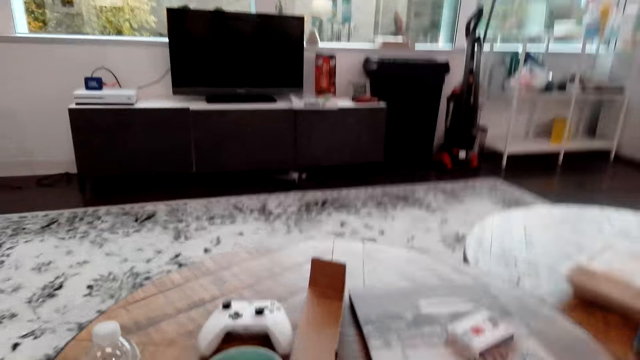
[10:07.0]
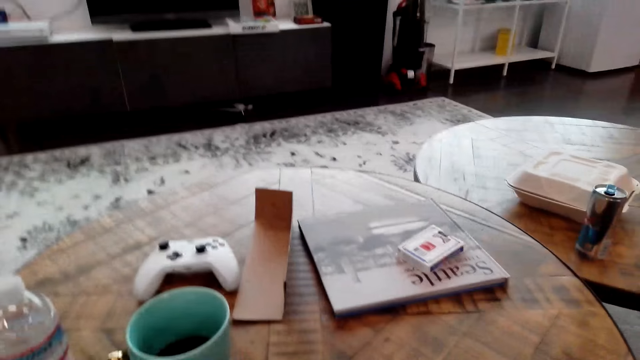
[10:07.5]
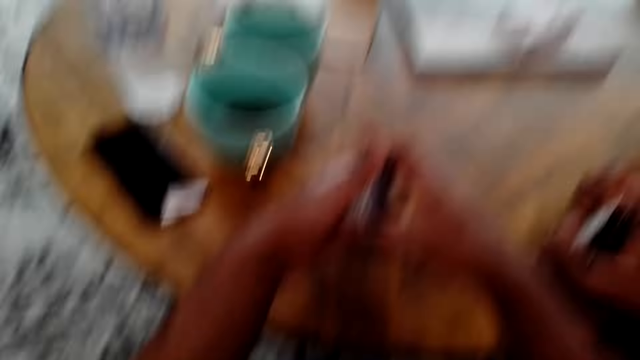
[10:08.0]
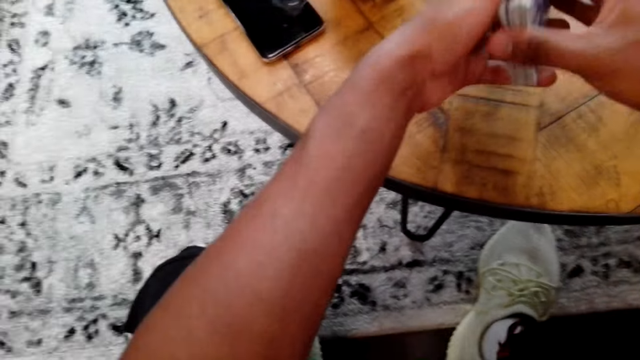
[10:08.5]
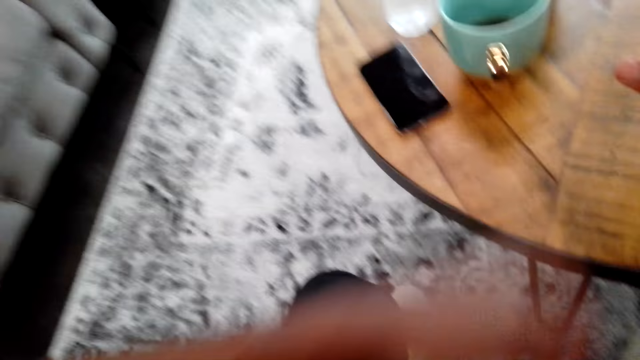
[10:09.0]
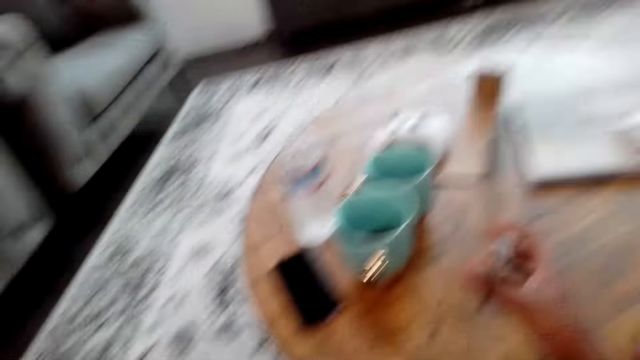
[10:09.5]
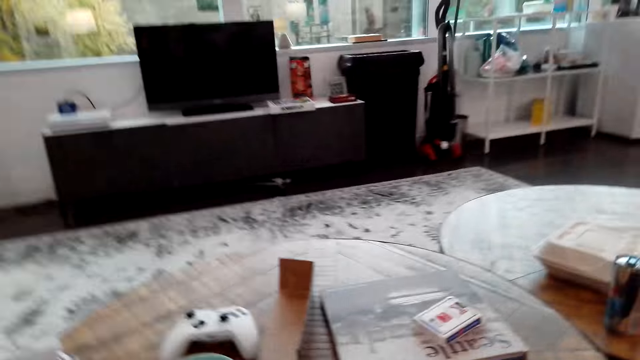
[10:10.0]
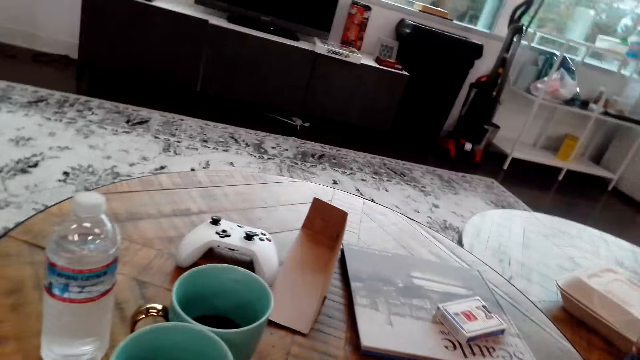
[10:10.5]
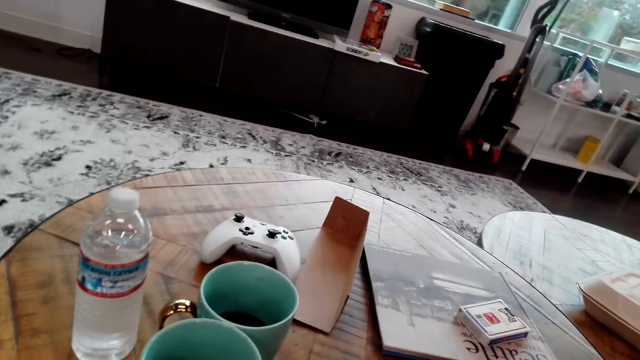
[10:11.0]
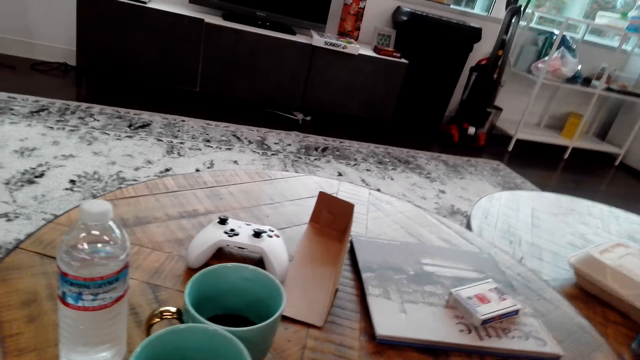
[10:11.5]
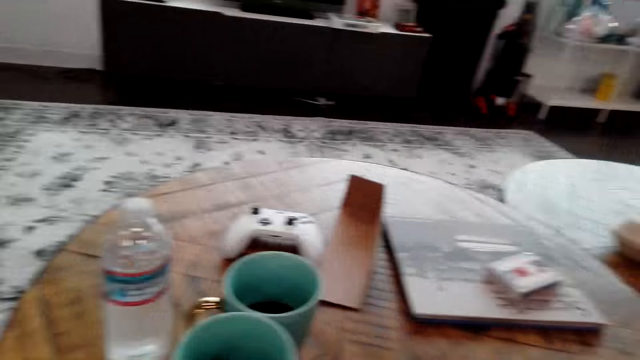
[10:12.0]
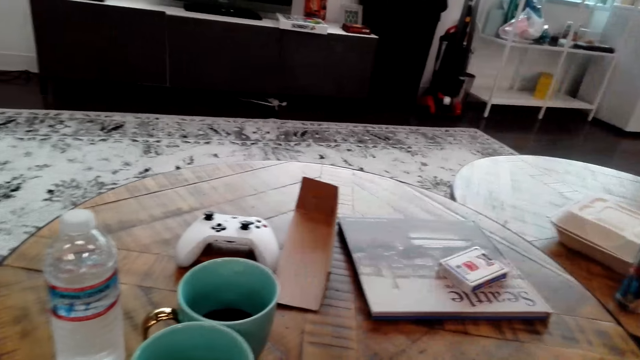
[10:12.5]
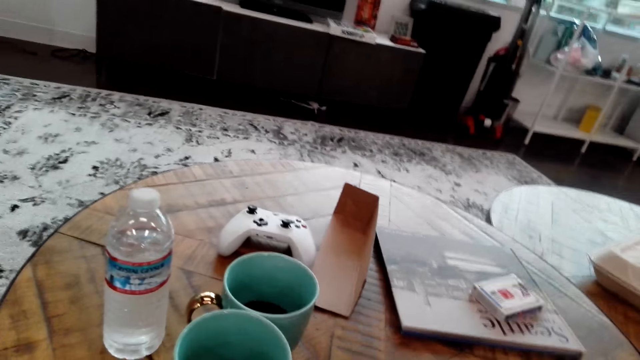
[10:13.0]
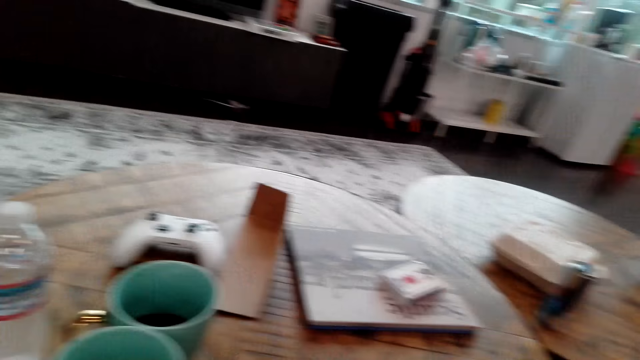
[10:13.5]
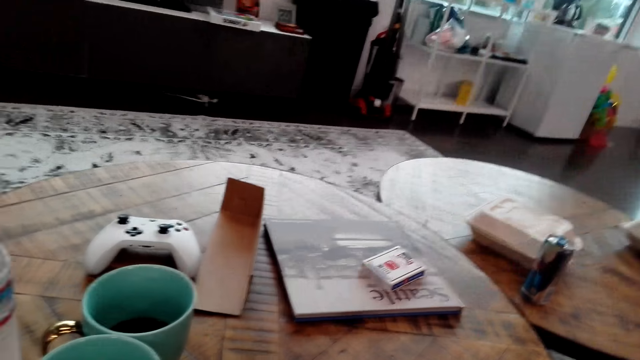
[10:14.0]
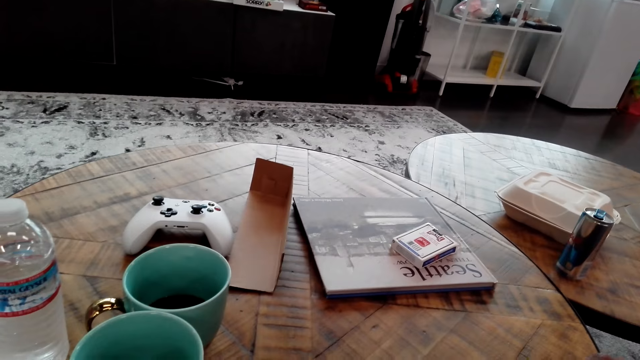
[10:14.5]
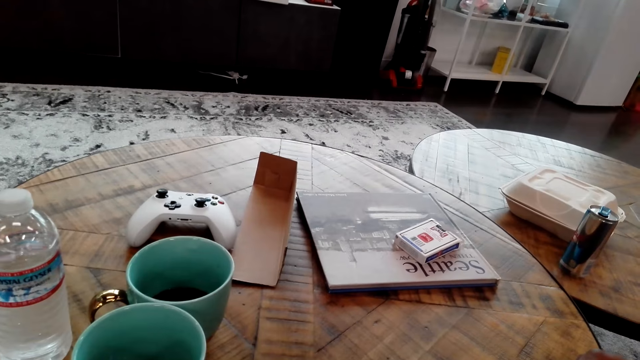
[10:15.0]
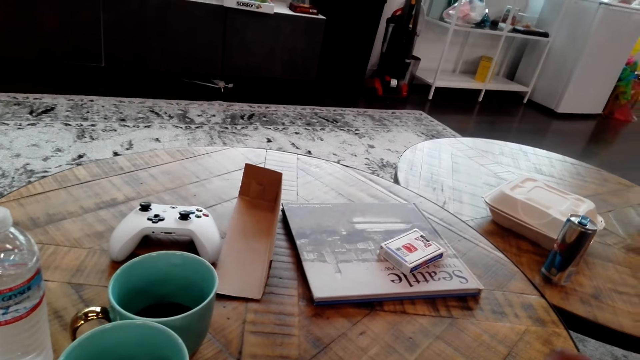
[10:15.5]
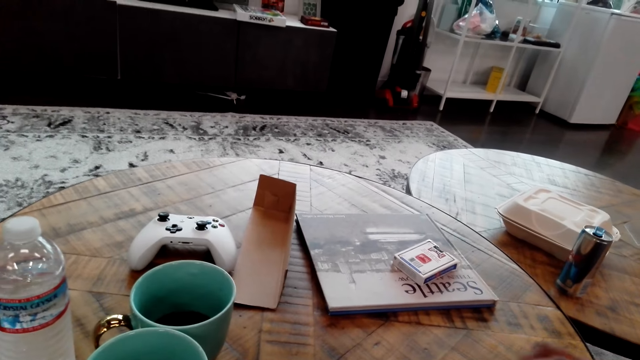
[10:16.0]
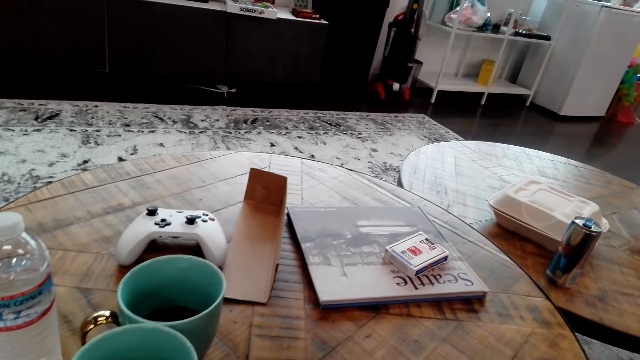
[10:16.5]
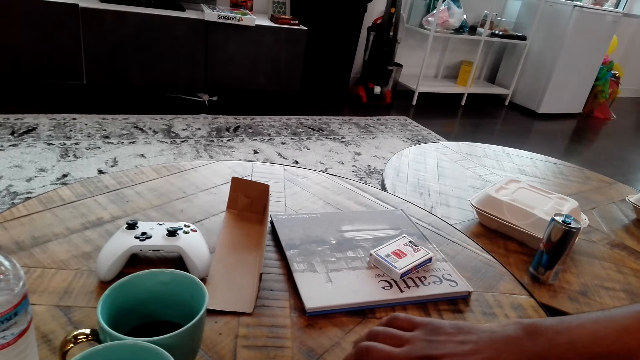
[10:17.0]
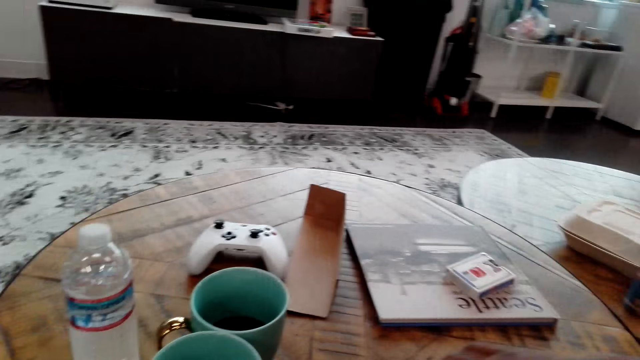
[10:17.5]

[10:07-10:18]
The camera wearer touches the cards. They hold the cards. They look around.

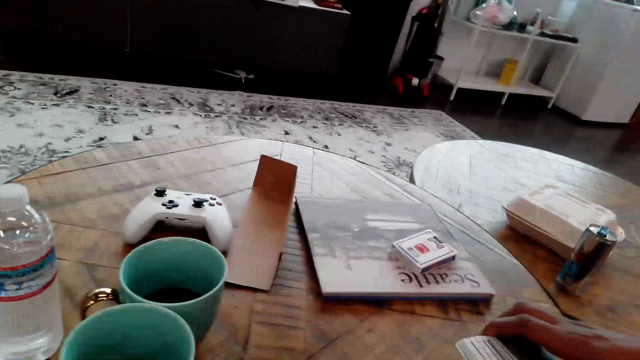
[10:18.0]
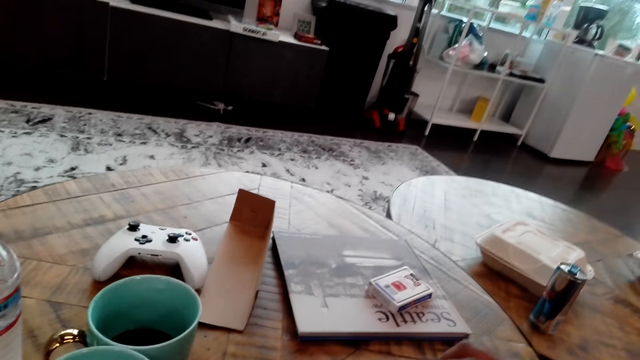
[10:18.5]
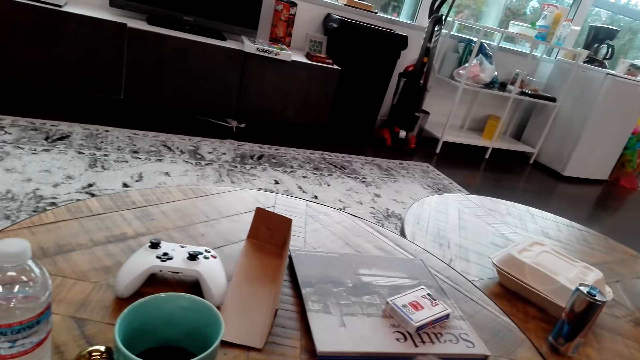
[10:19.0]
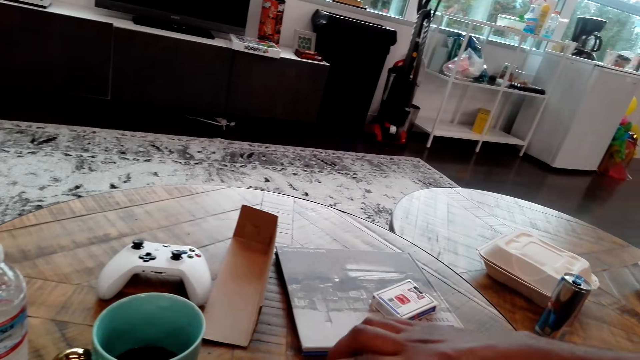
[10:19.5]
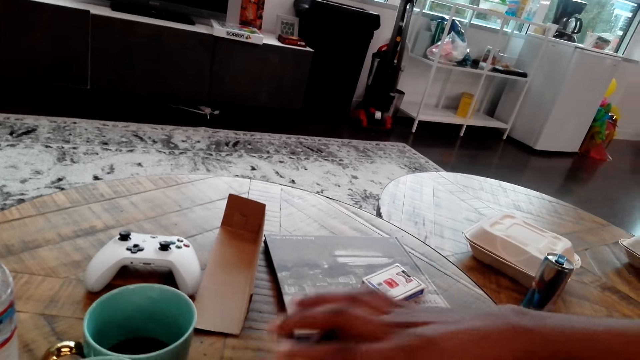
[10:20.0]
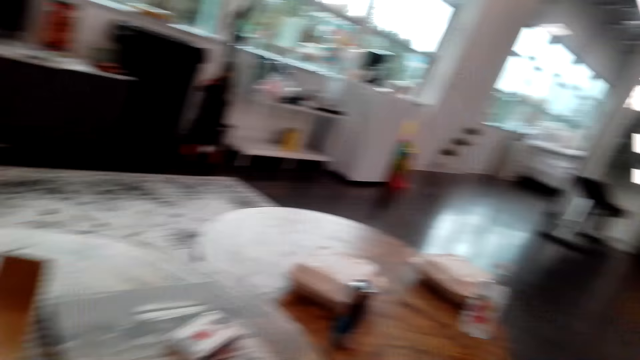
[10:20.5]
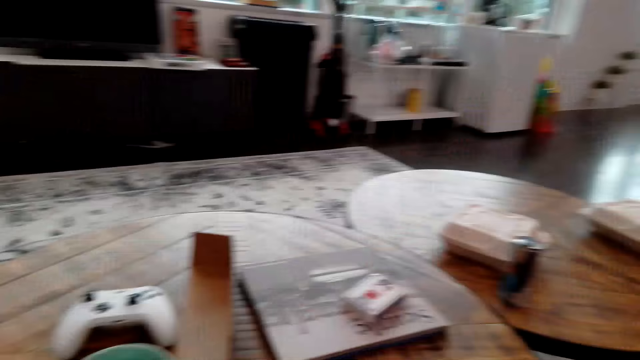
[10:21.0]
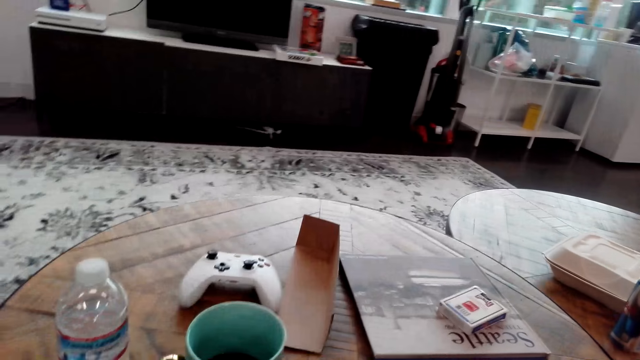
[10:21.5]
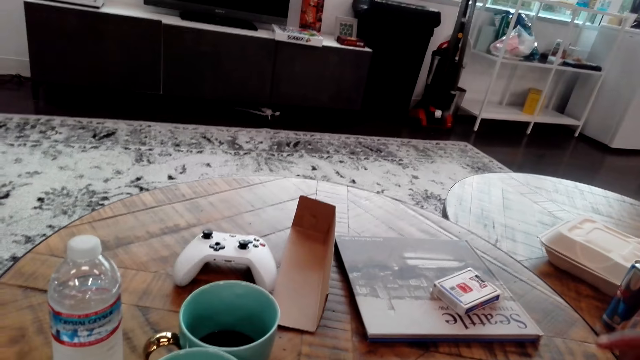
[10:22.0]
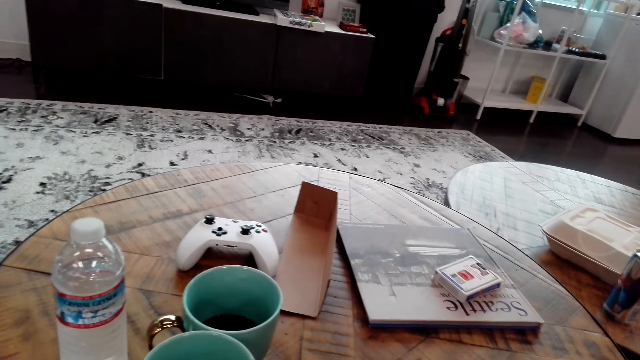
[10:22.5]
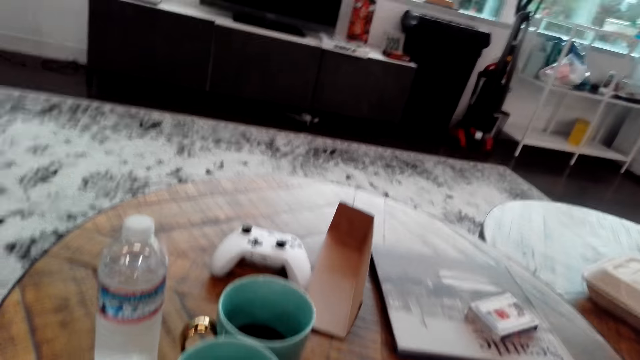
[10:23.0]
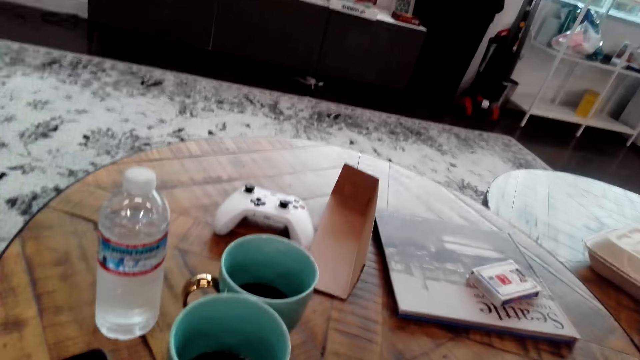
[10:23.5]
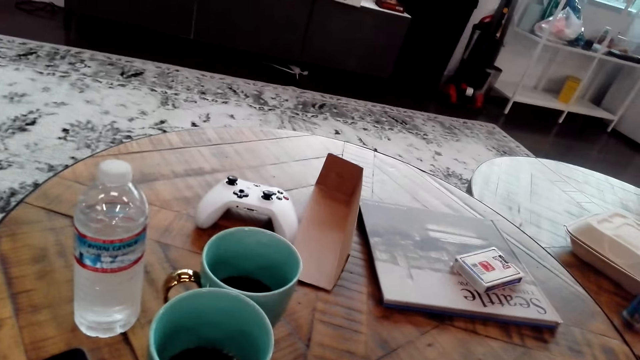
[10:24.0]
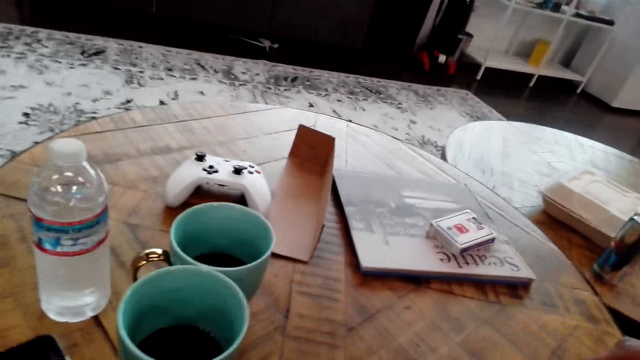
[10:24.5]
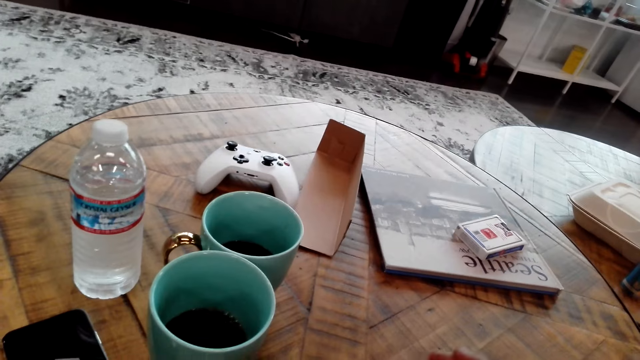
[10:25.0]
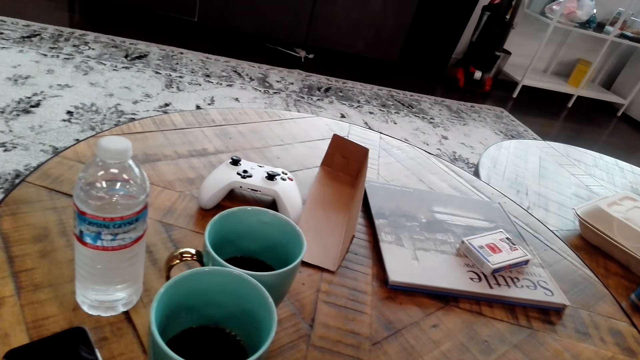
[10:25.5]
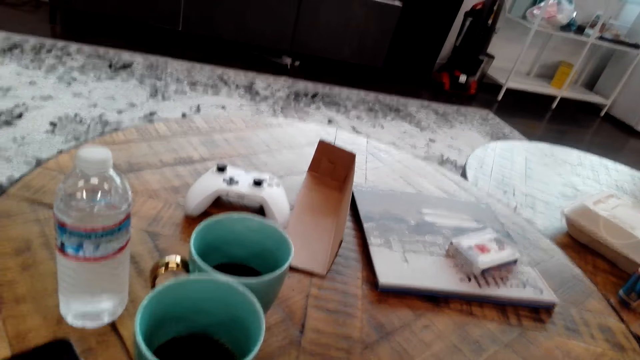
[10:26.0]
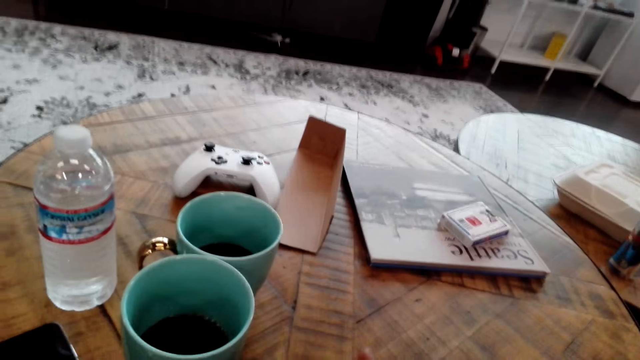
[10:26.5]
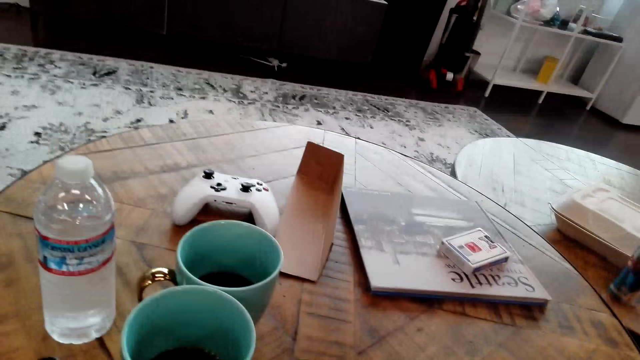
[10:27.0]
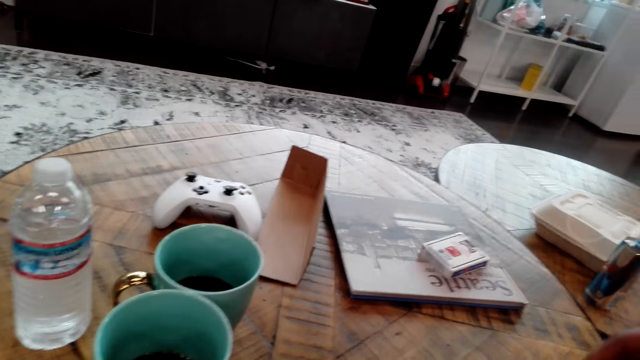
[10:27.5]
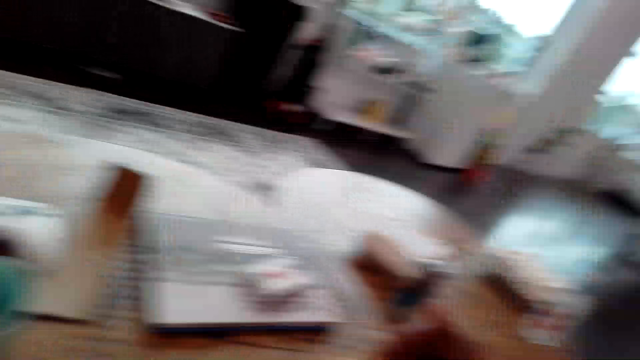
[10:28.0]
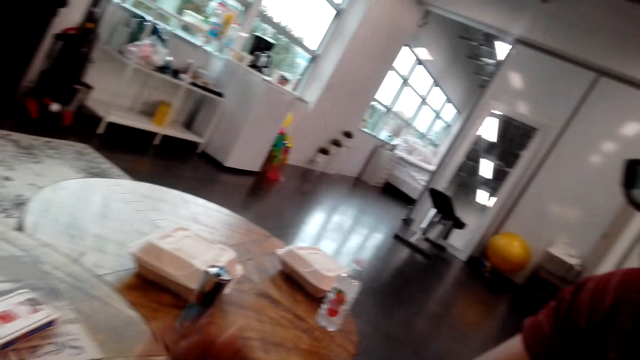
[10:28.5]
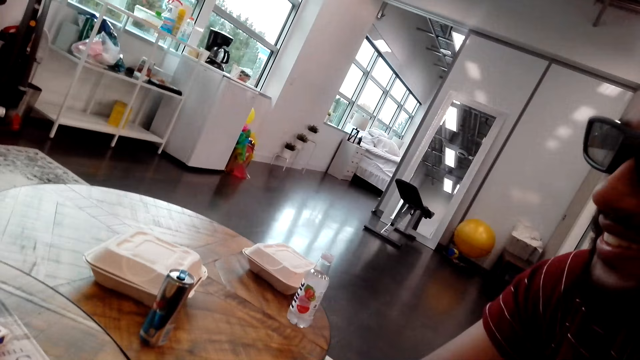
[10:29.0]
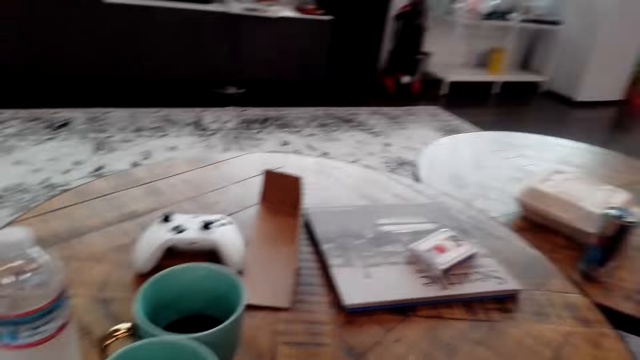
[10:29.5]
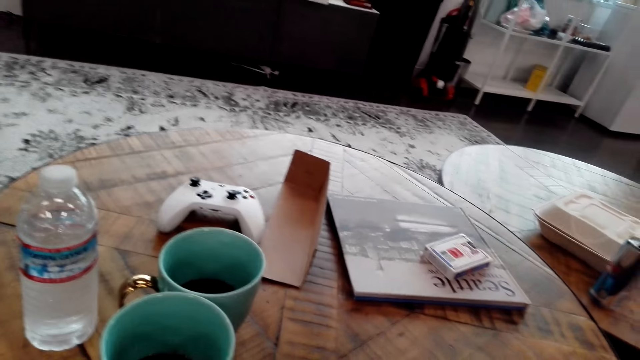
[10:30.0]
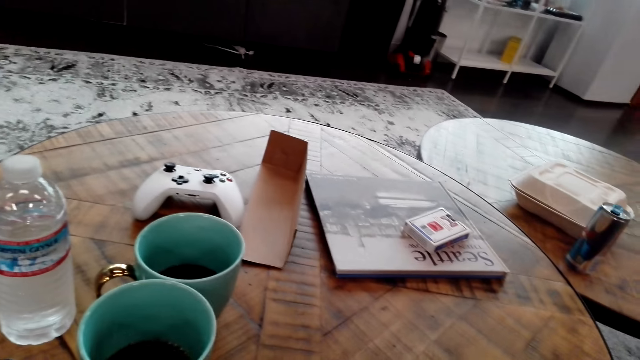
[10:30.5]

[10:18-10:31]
A man touches the cards. The camera wearer looks at the table. They interact with the man.
